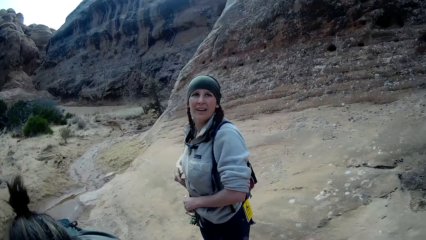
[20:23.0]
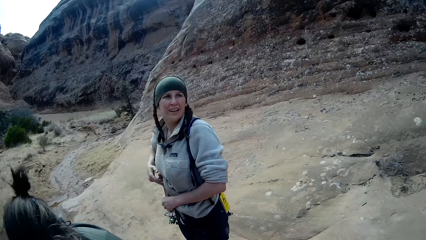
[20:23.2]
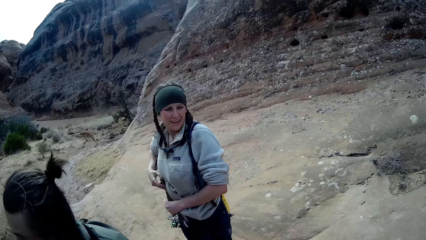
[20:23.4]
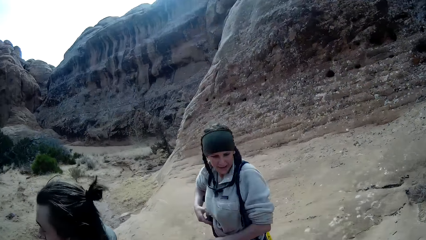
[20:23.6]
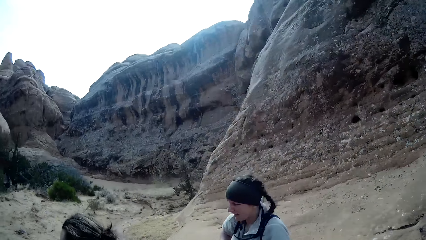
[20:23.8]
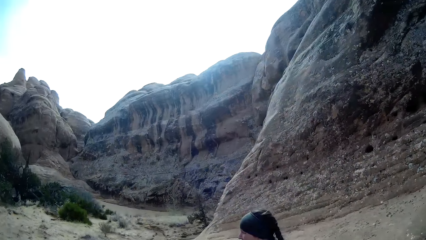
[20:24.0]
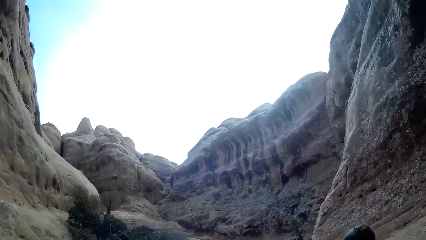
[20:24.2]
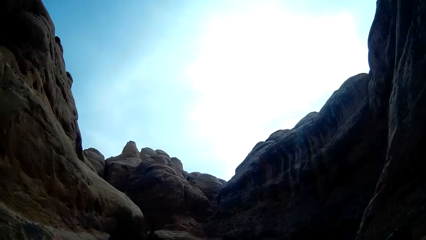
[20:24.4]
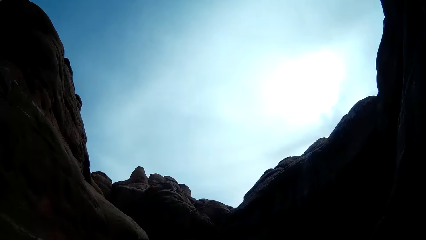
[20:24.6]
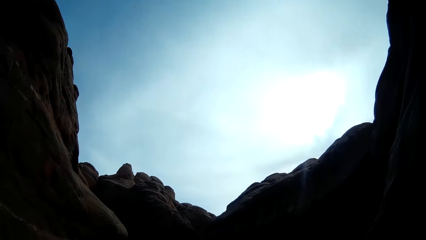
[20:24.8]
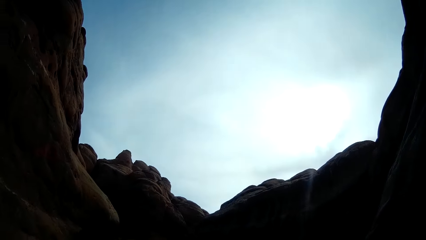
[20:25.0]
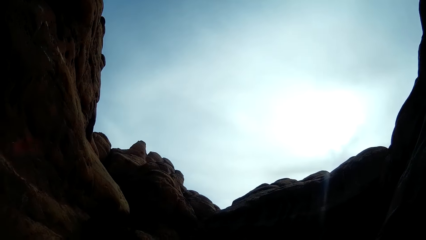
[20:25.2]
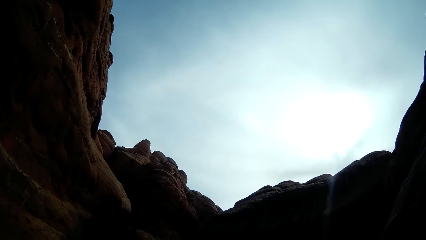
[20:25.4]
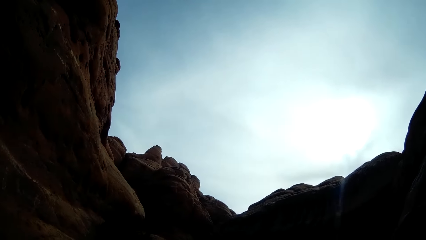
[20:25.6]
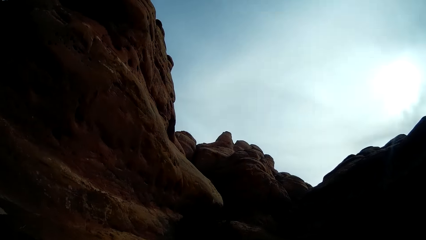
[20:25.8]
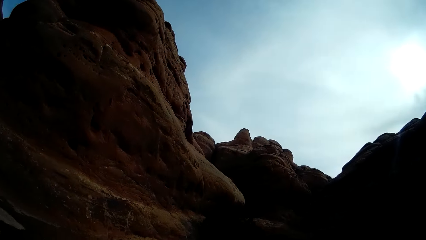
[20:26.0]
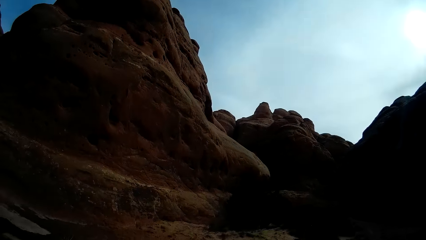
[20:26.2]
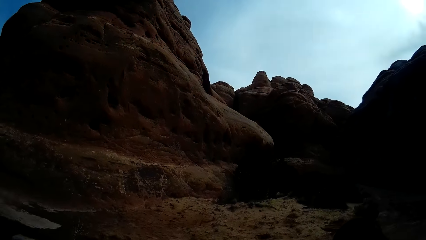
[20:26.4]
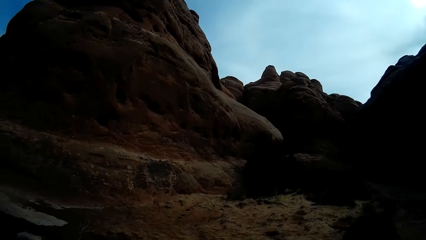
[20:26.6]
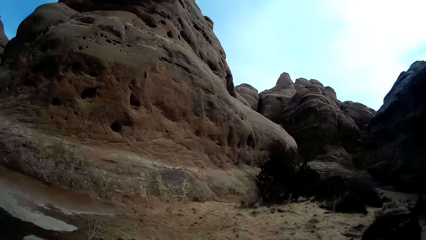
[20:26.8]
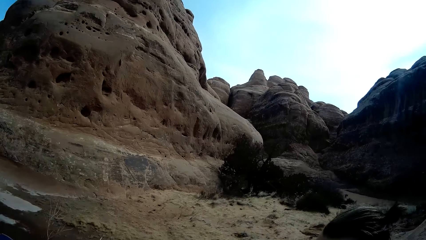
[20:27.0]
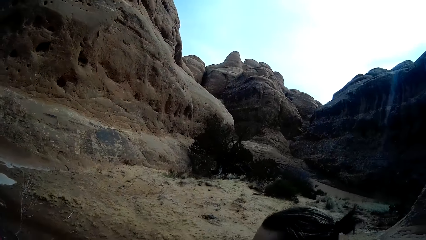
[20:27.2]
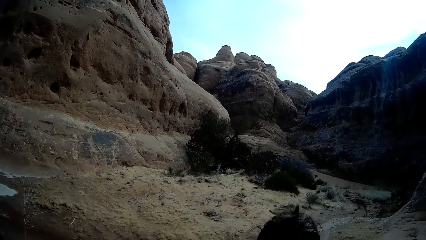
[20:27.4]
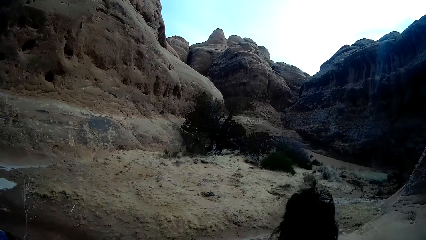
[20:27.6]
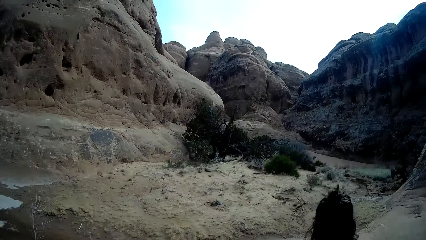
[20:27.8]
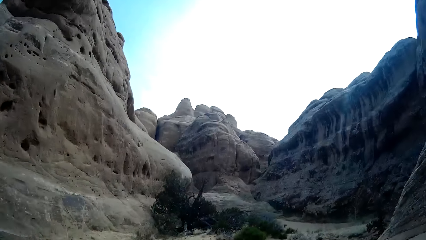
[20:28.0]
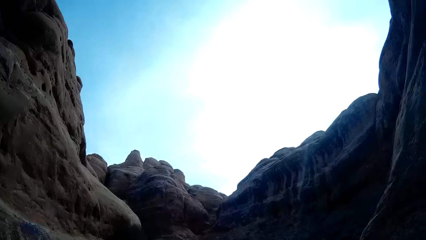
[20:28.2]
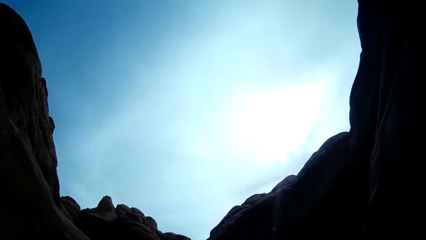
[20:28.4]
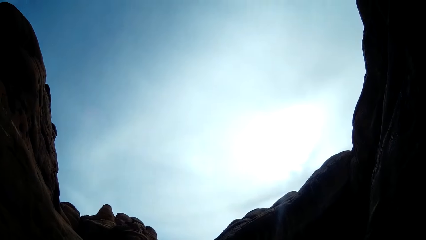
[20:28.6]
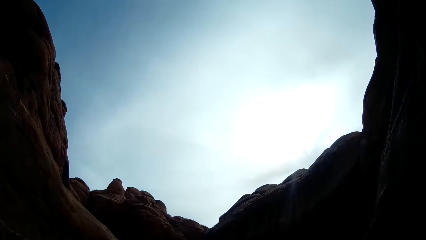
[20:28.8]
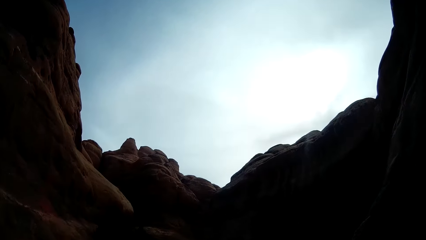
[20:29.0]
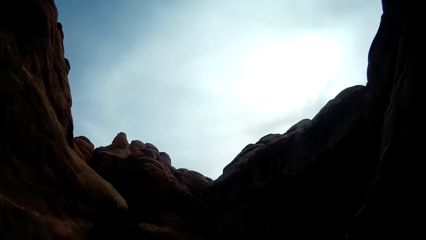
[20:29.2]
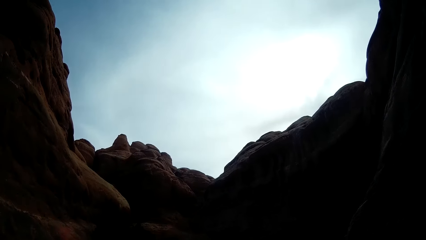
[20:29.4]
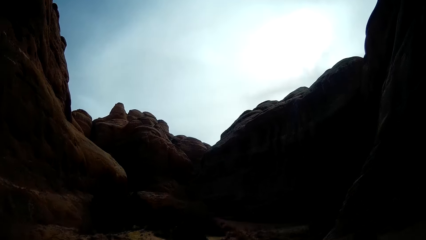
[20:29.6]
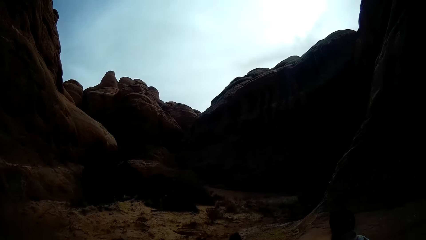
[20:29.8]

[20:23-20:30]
A person turns. The camera wearer looks at the mountains.

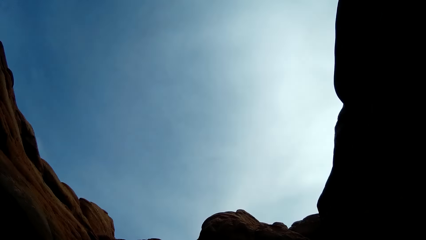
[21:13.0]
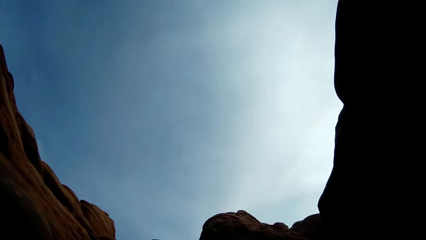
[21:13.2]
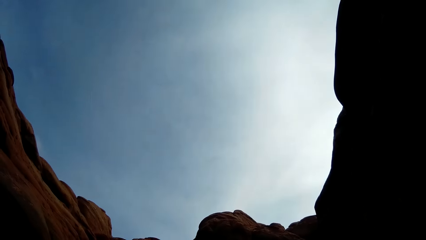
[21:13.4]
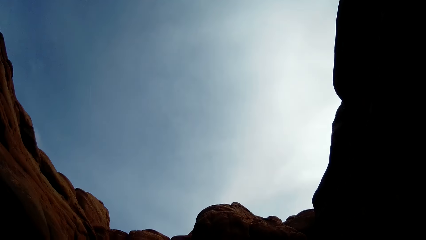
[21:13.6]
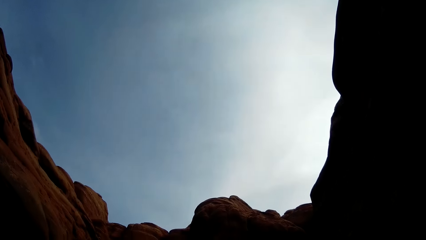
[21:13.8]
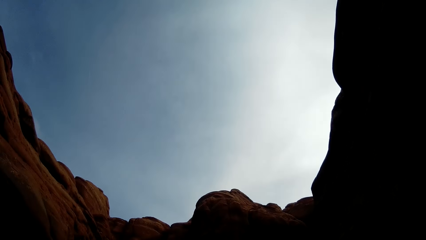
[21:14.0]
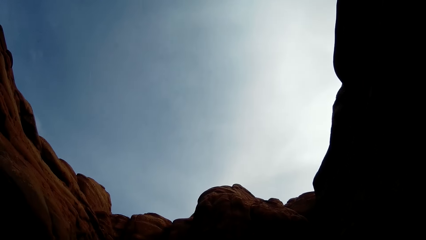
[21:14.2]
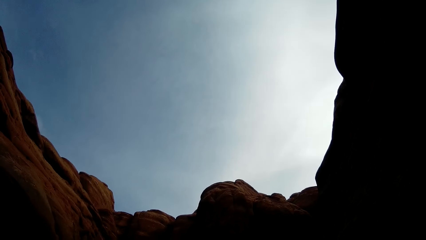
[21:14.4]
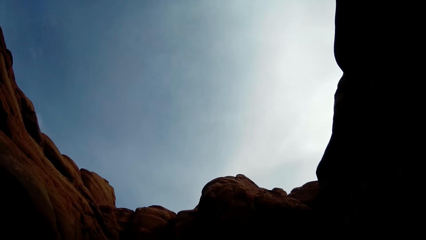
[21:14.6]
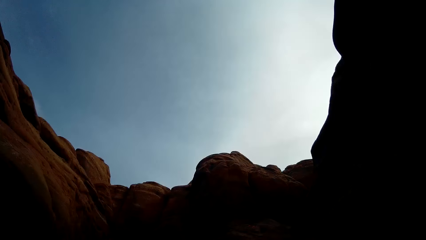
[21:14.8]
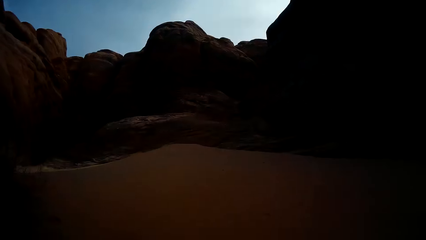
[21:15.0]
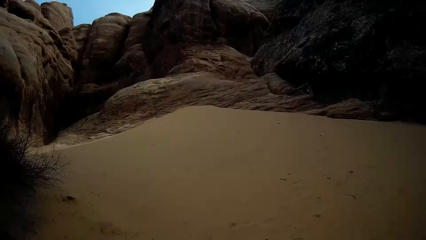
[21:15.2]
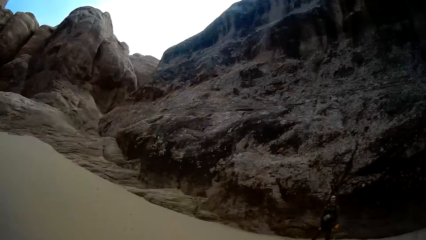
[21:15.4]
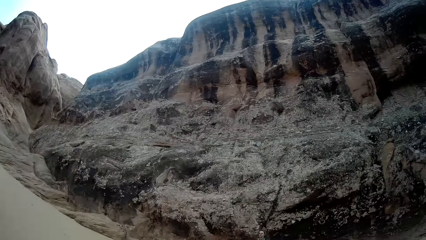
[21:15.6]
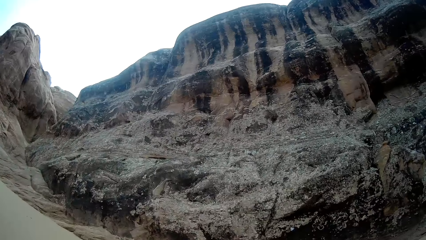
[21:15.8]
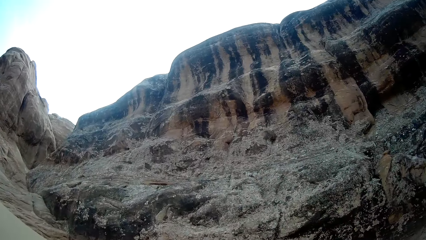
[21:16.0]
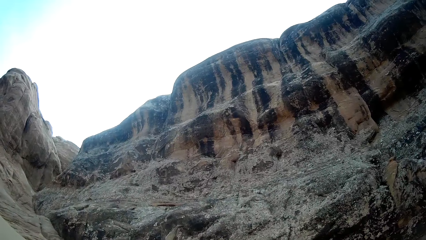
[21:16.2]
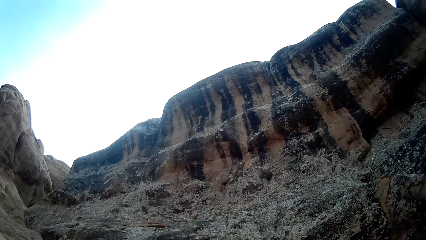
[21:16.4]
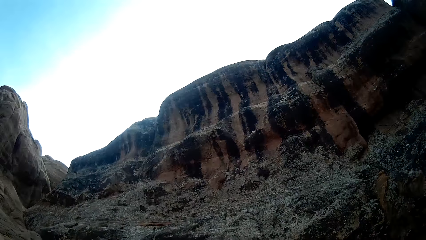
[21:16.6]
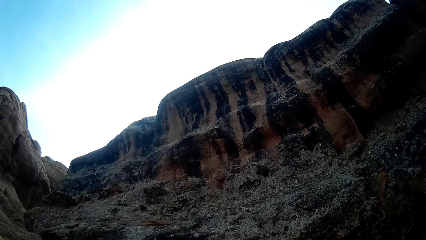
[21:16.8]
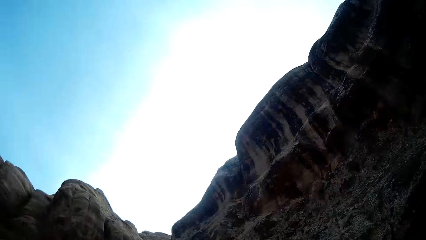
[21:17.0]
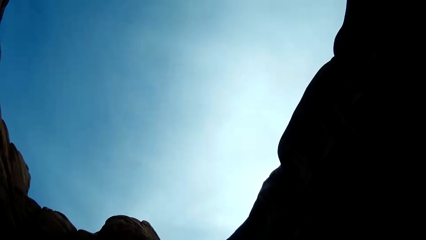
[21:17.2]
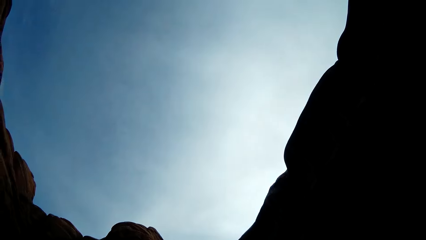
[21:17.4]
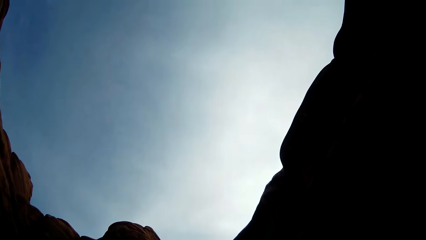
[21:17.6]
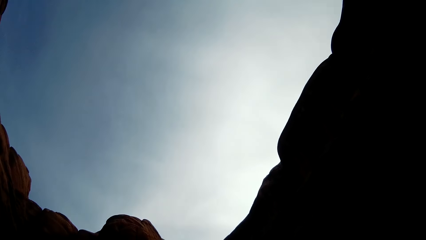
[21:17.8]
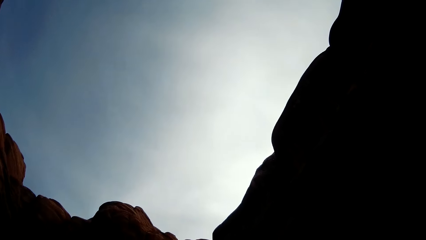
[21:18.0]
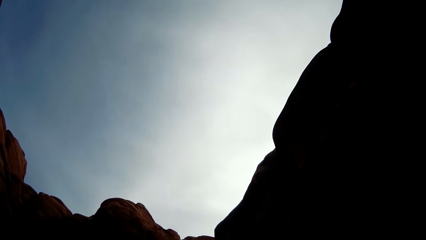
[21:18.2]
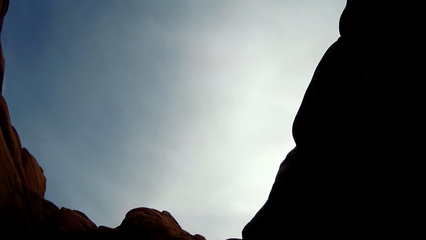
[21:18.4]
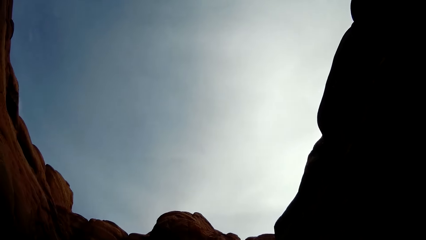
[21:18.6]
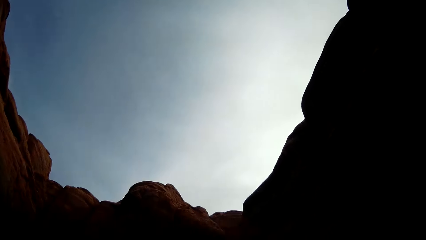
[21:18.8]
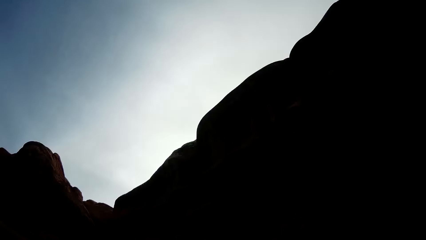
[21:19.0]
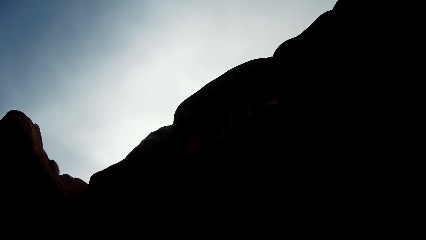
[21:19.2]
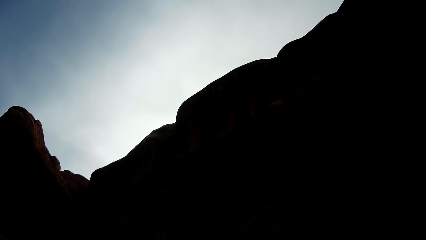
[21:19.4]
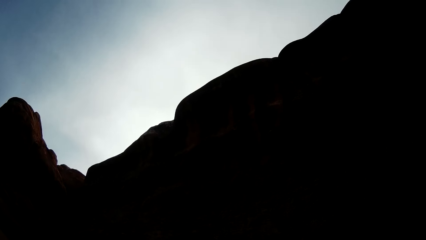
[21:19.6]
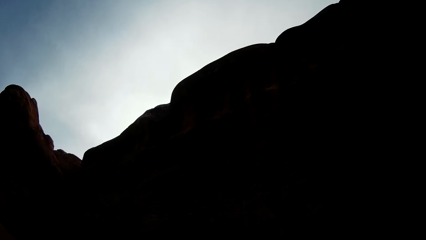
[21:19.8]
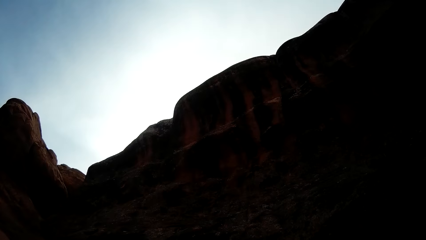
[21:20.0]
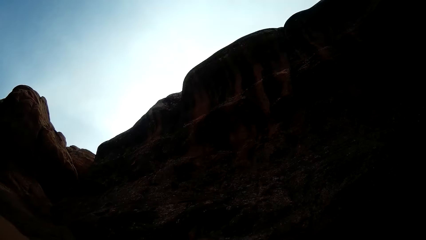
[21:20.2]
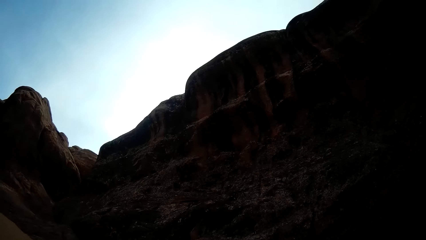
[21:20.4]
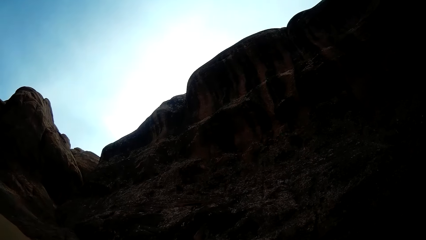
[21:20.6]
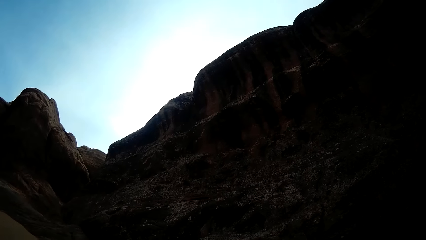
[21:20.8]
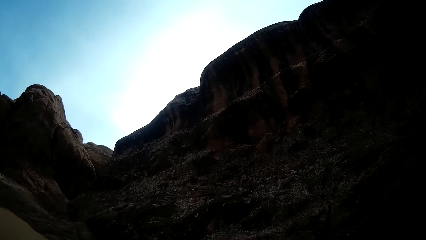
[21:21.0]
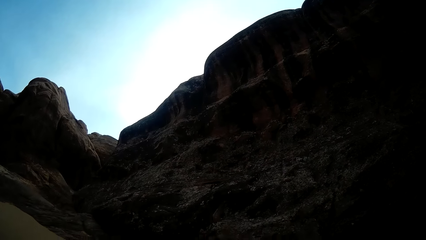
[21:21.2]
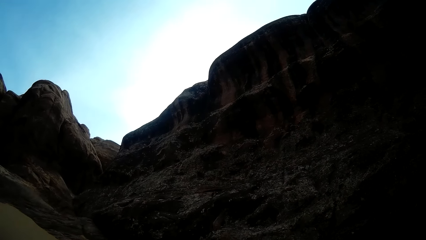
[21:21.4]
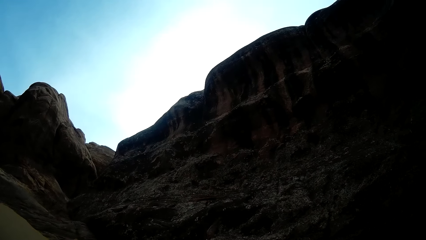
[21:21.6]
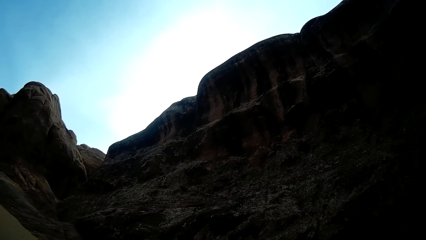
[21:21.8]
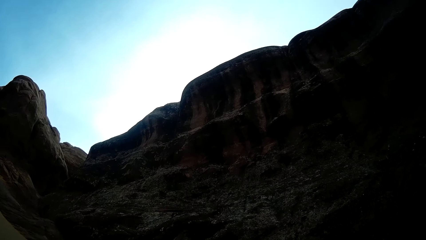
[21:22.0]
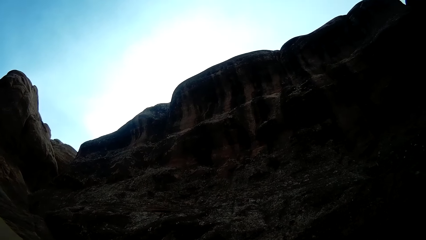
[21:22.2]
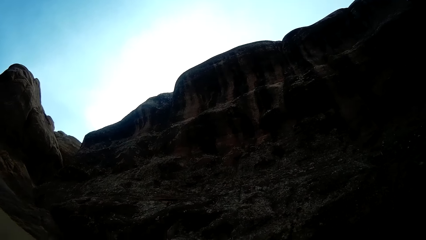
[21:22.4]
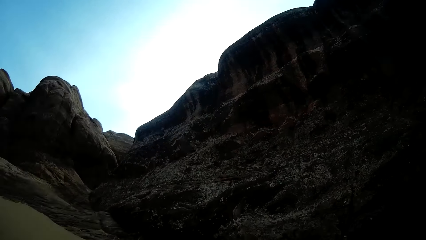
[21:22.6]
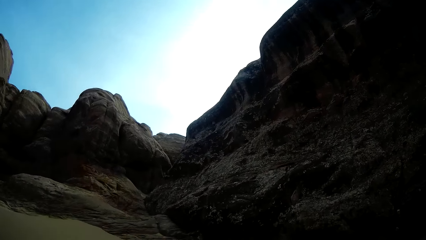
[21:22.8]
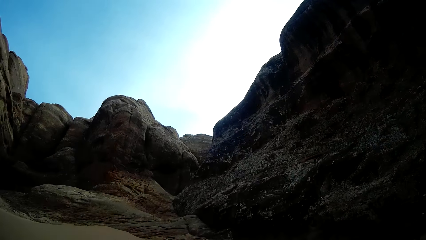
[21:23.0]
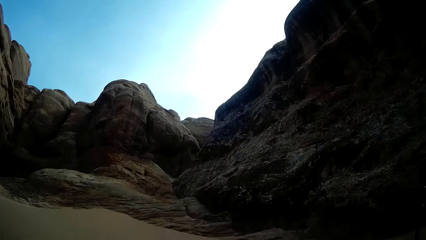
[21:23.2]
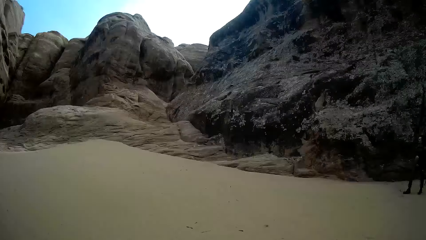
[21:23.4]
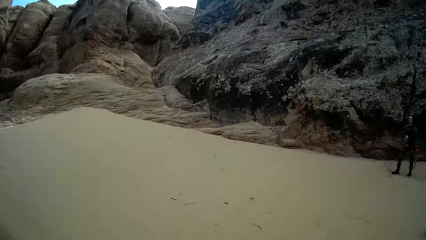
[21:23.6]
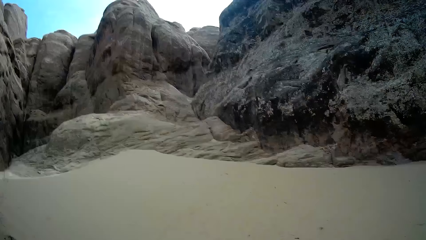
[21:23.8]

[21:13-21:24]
The camera wearer looks up the mountains.
